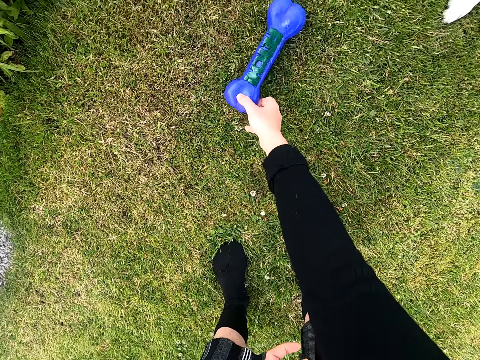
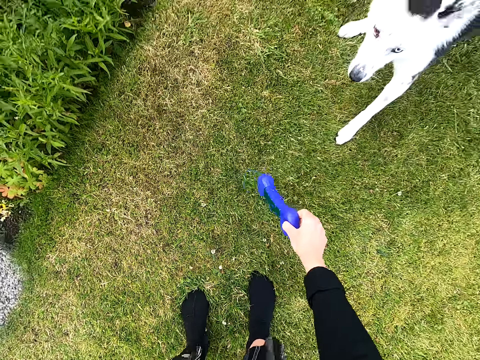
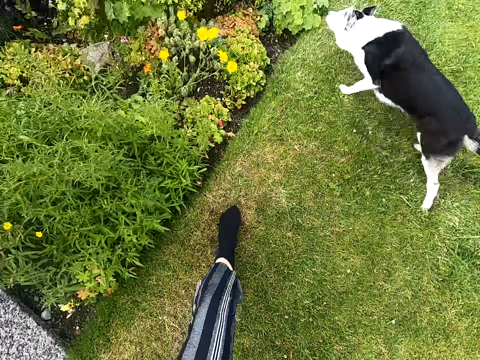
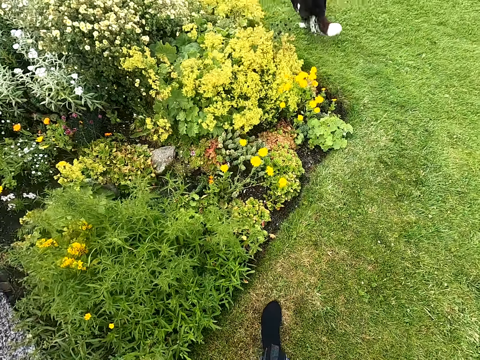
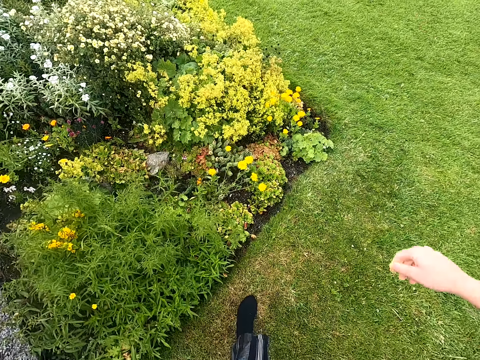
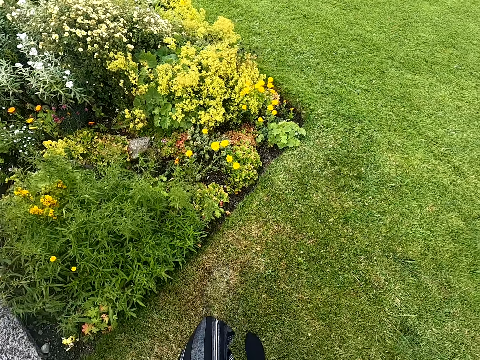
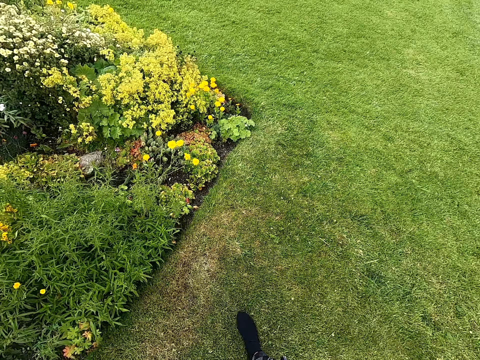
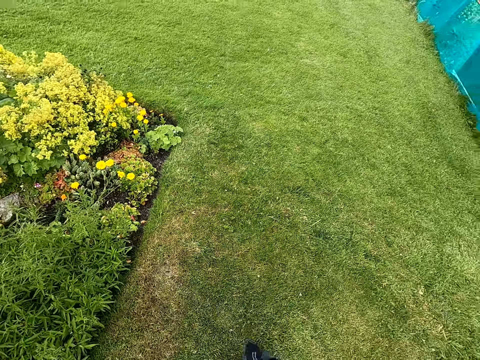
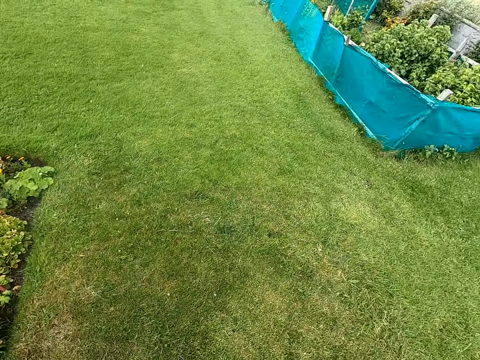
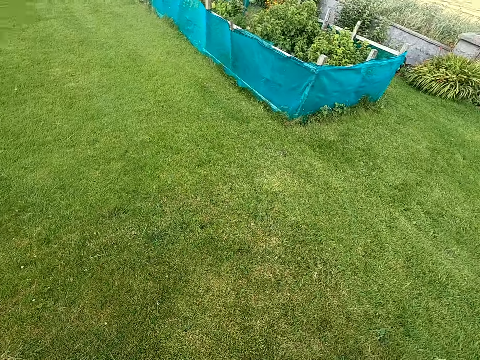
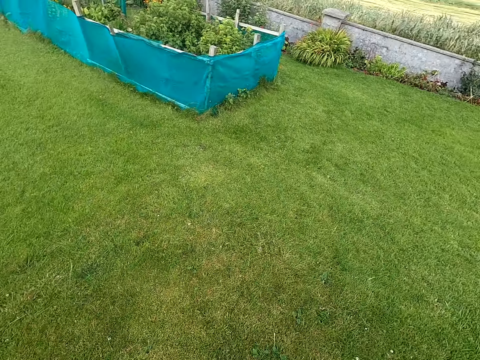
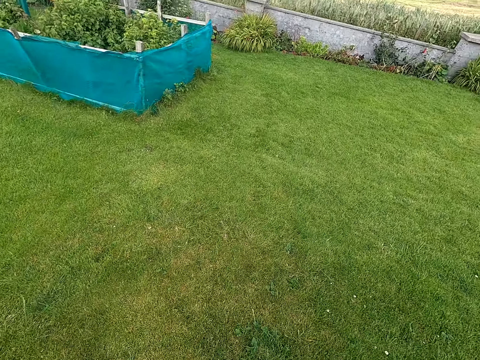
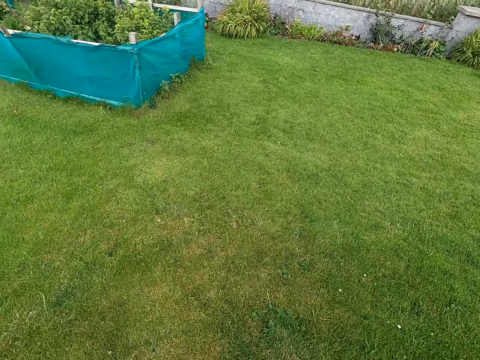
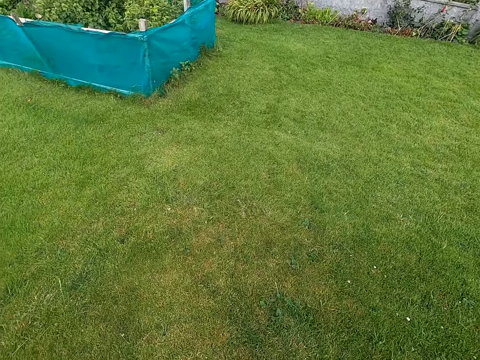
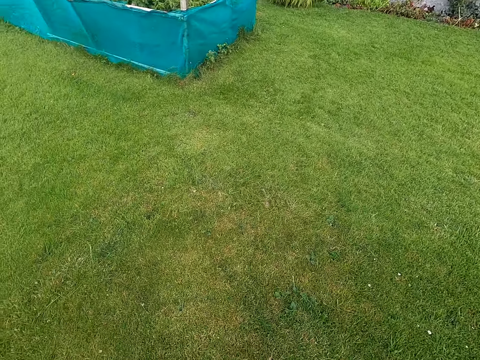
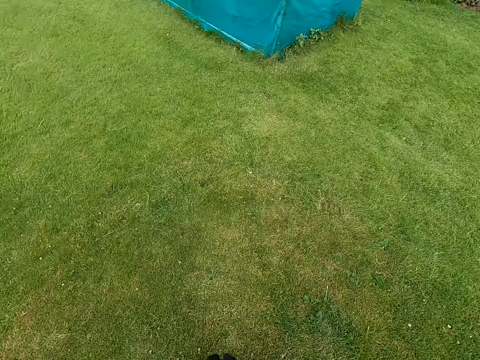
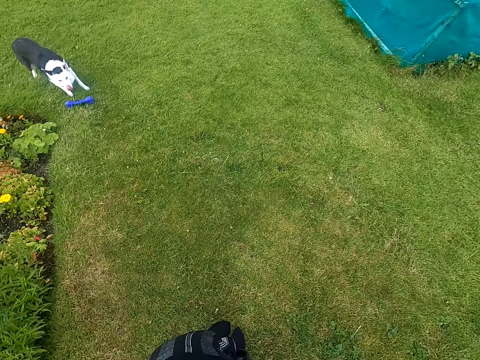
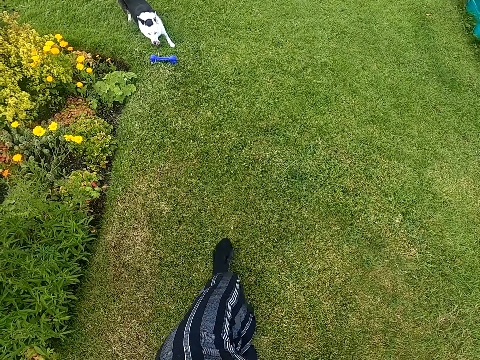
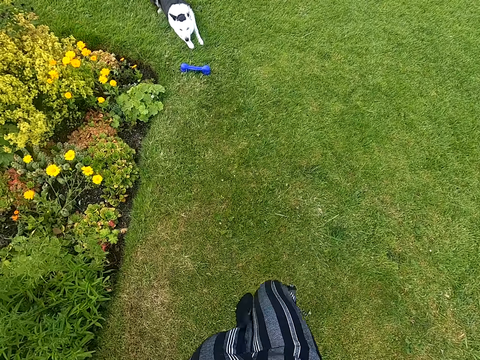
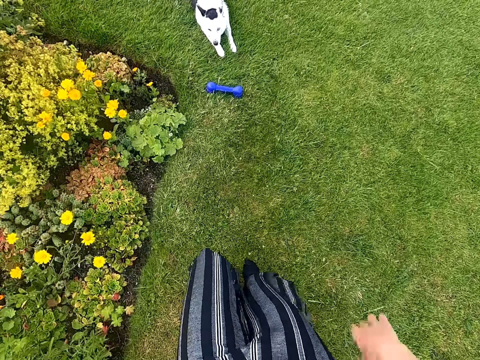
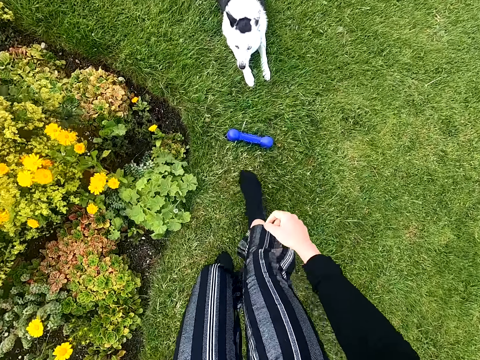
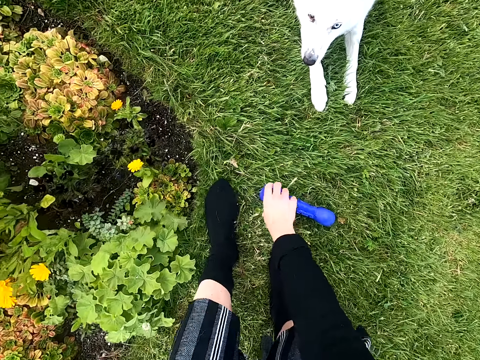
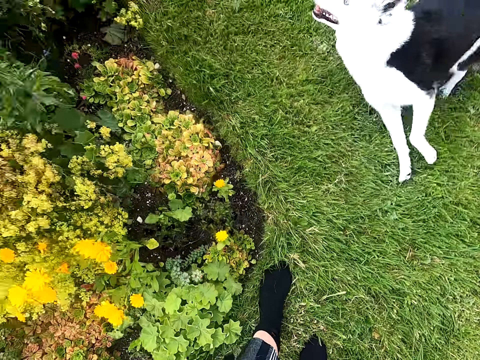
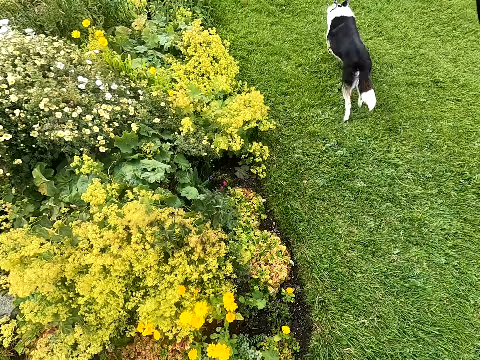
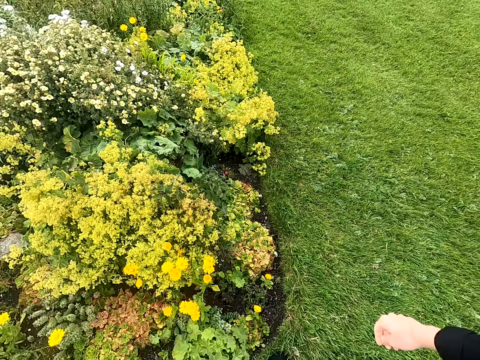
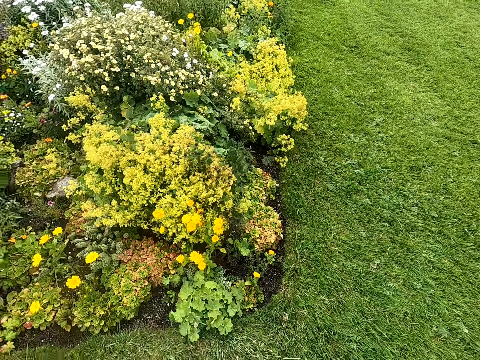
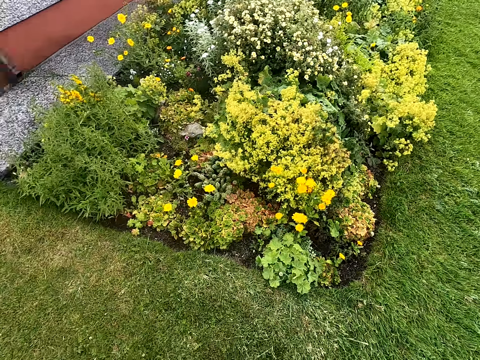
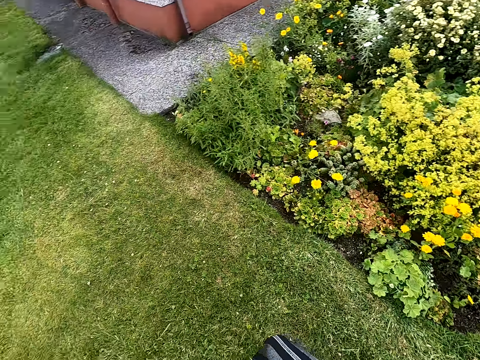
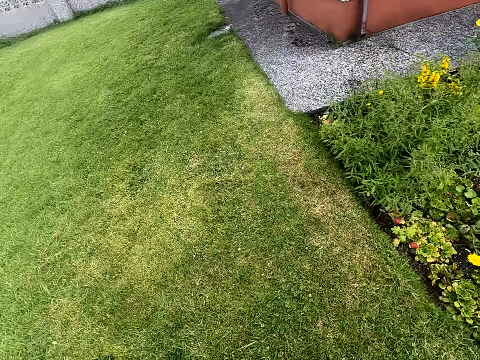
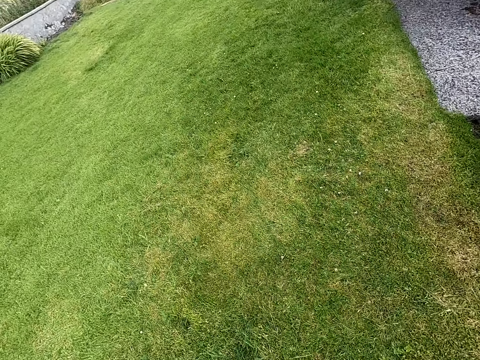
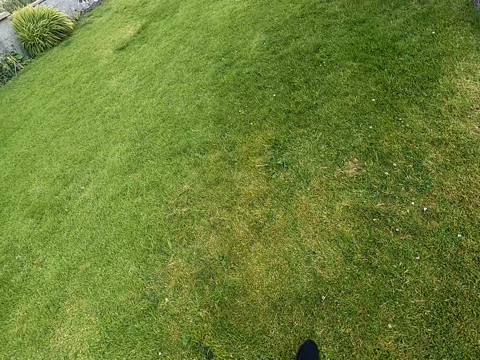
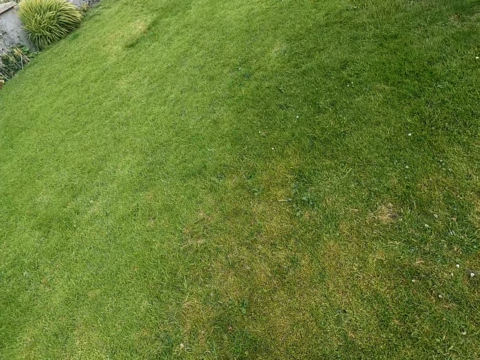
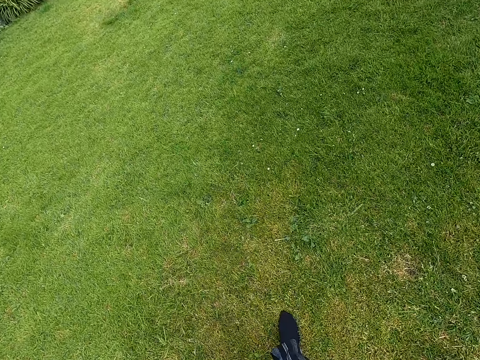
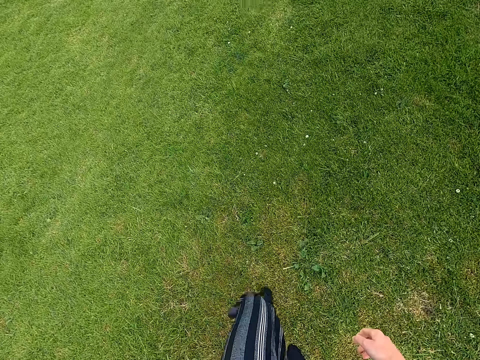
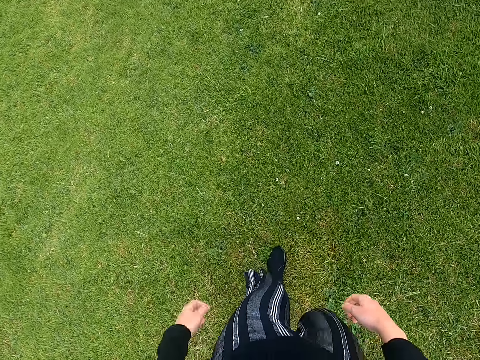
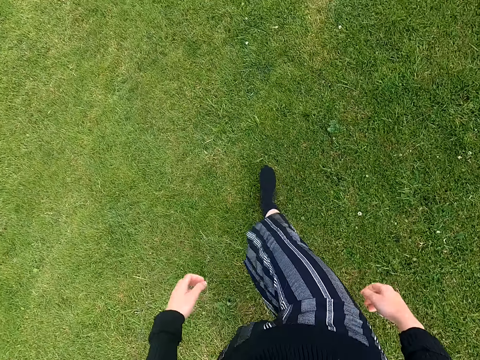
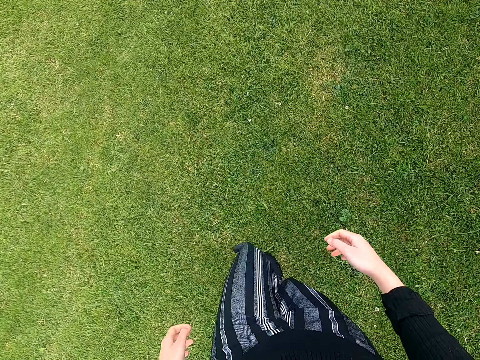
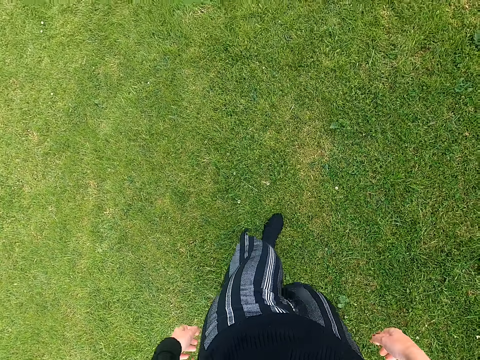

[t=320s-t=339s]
The camera wearer picks up a dog toy and throws the dog toy. They walk around. They pick up the dog toy and throw the dog toy. They walk around.

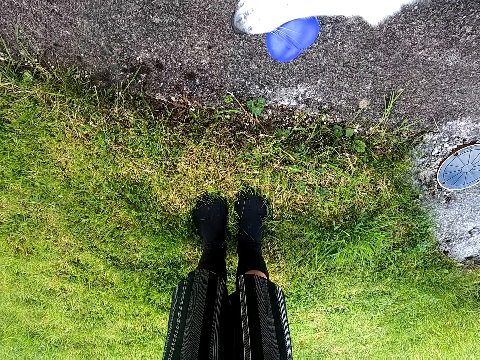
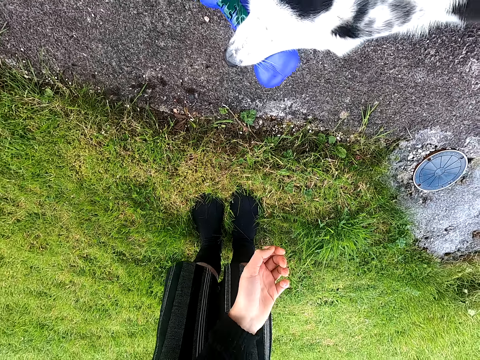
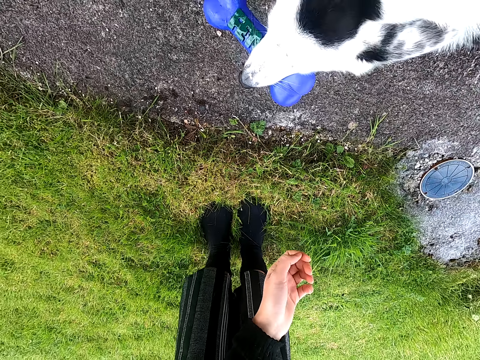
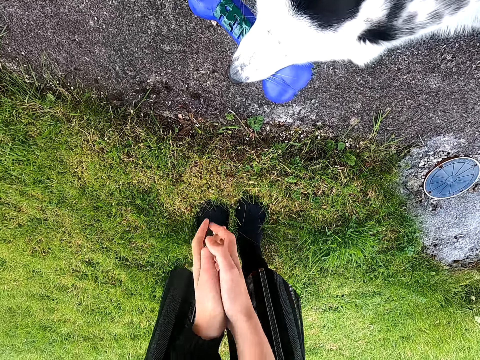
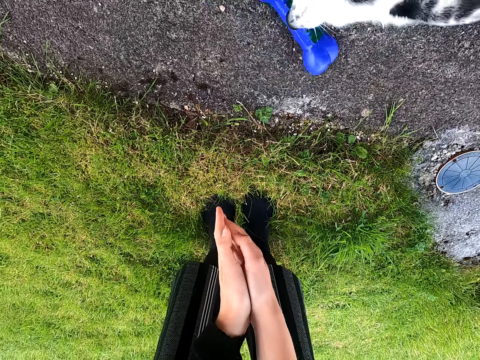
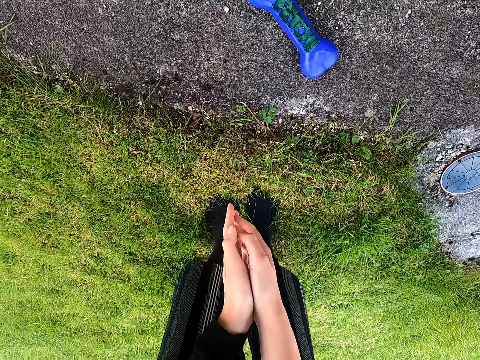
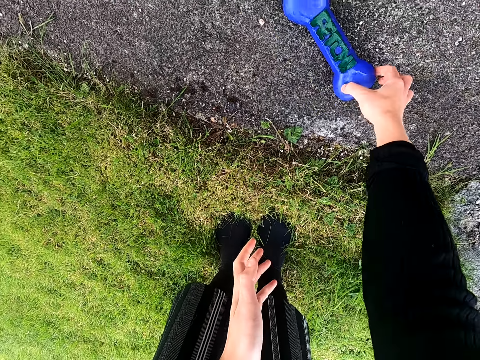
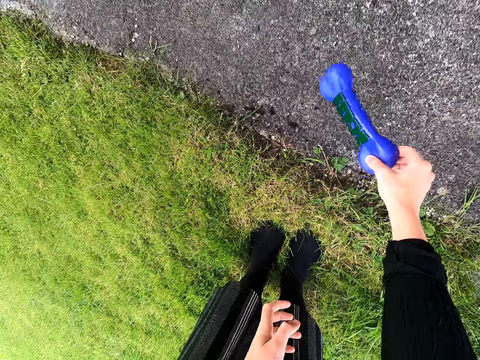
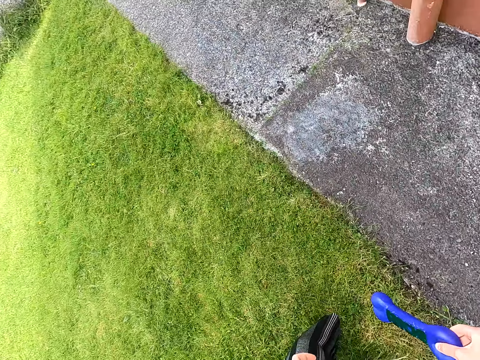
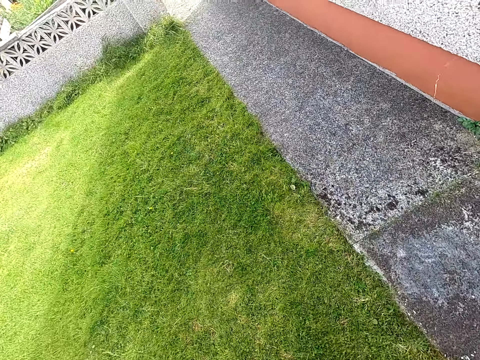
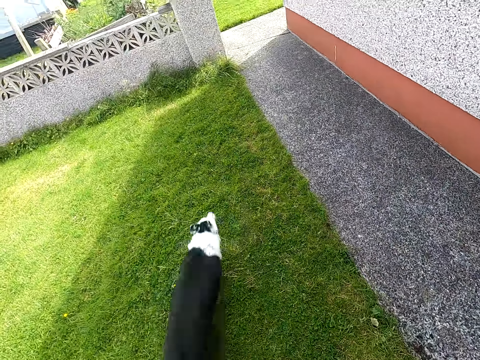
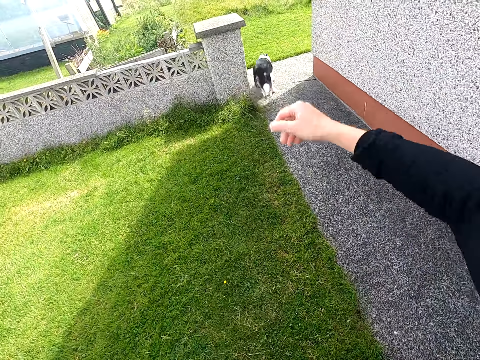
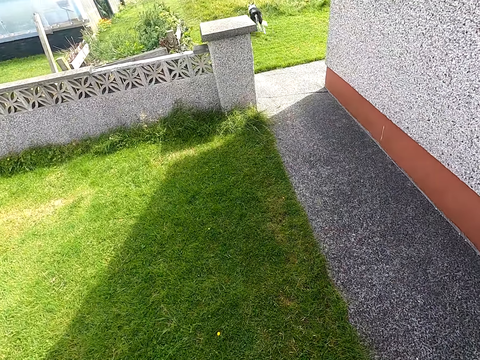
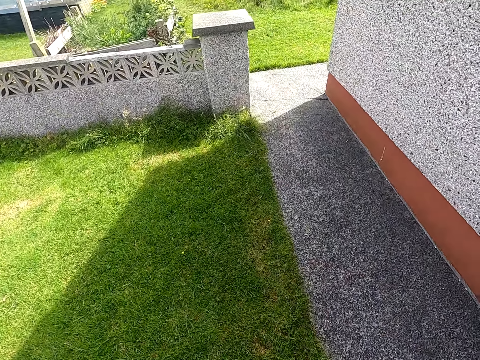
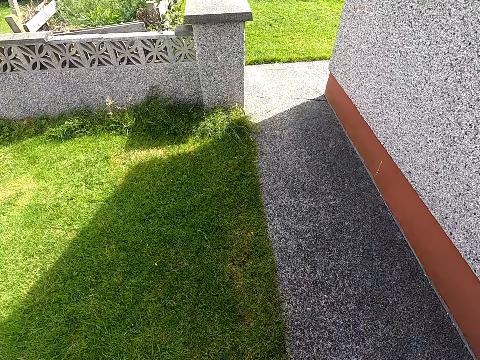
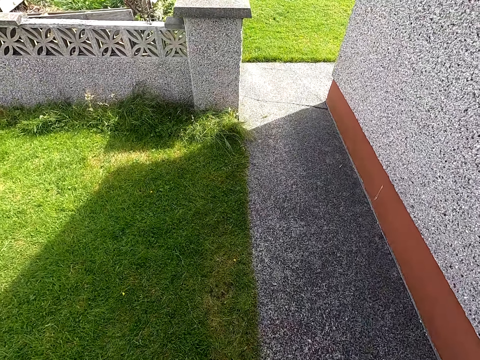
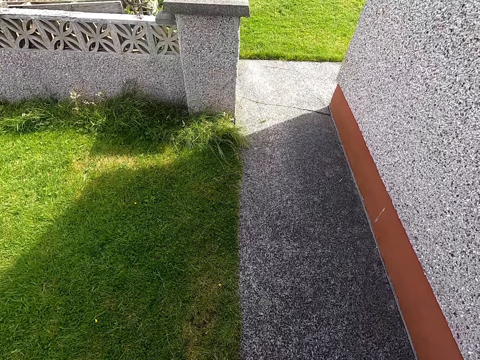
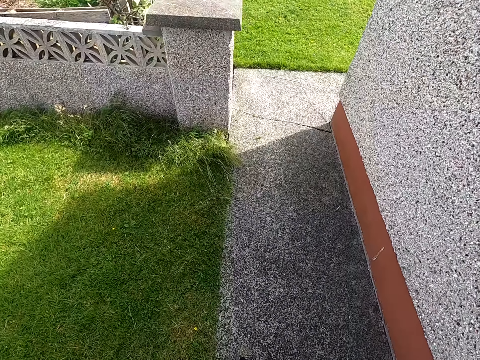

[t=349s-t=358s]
The camera wearer touches the dog. They pick up a dog toy and throw the dog toy.
